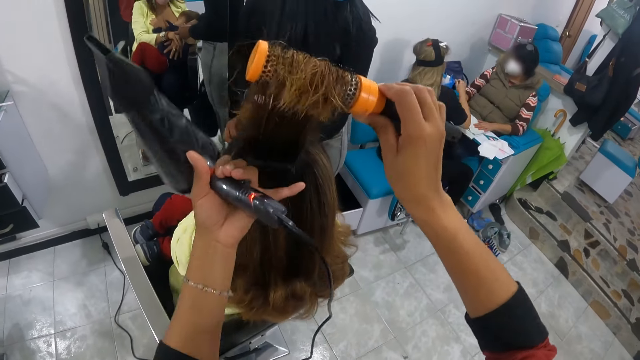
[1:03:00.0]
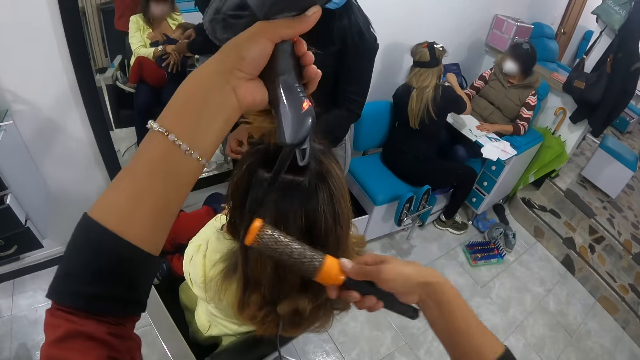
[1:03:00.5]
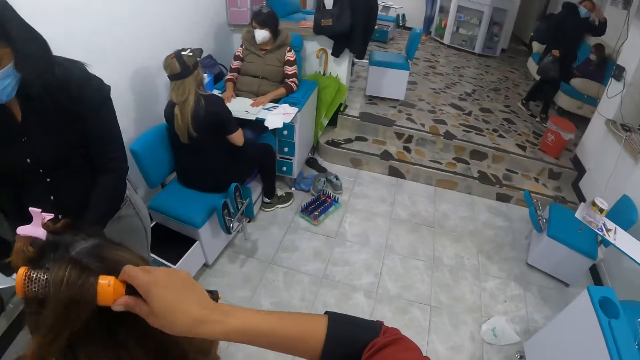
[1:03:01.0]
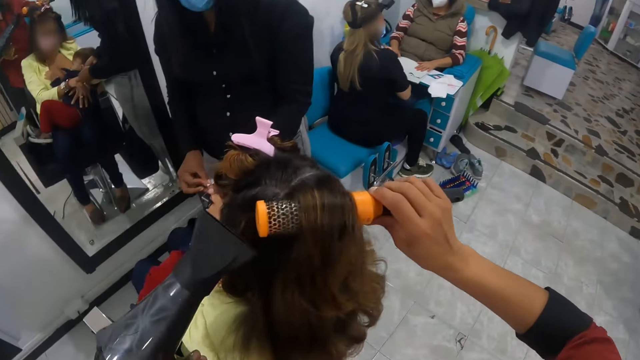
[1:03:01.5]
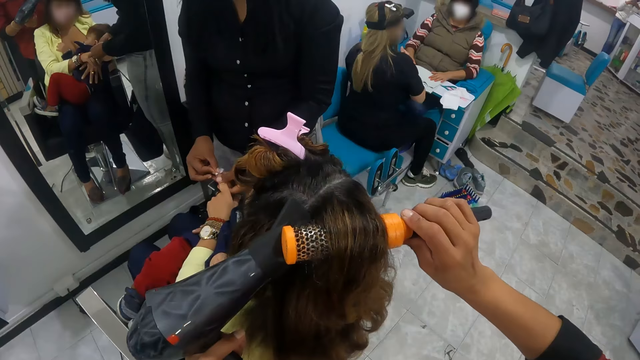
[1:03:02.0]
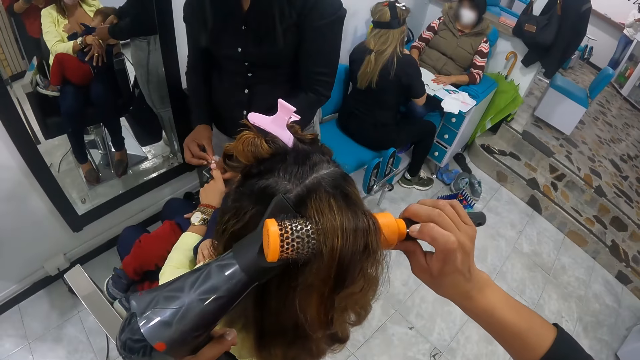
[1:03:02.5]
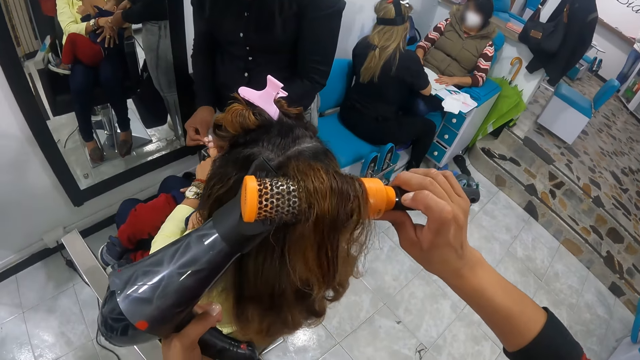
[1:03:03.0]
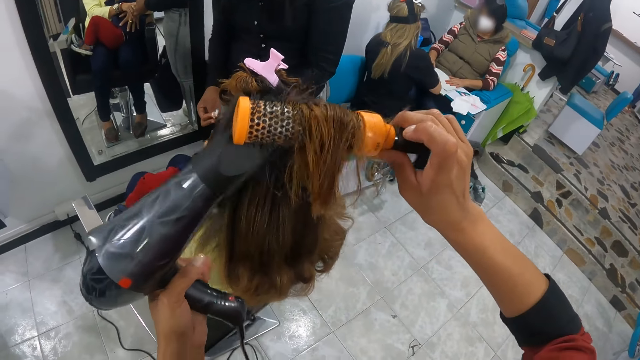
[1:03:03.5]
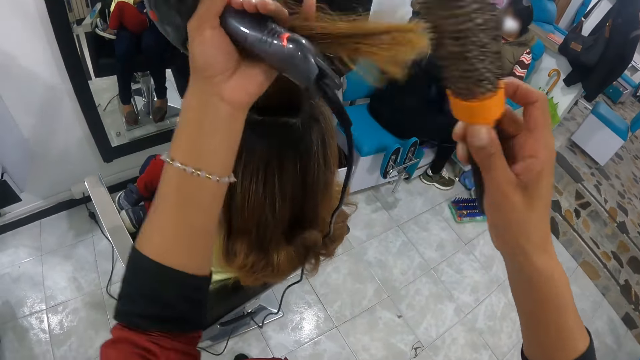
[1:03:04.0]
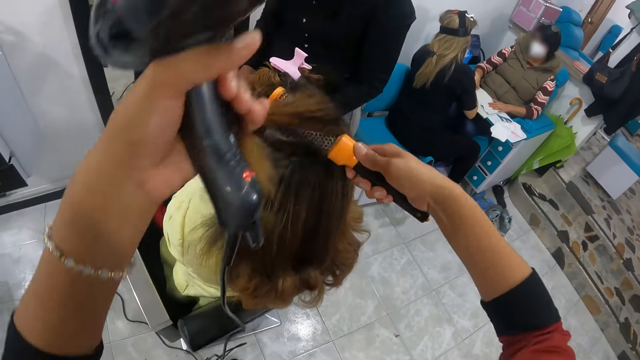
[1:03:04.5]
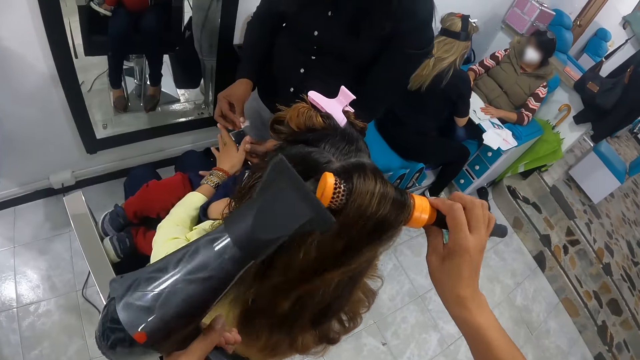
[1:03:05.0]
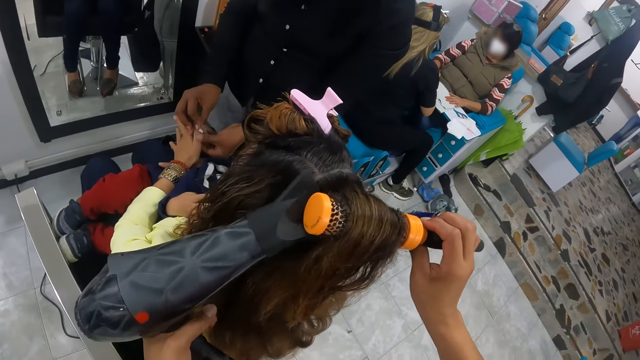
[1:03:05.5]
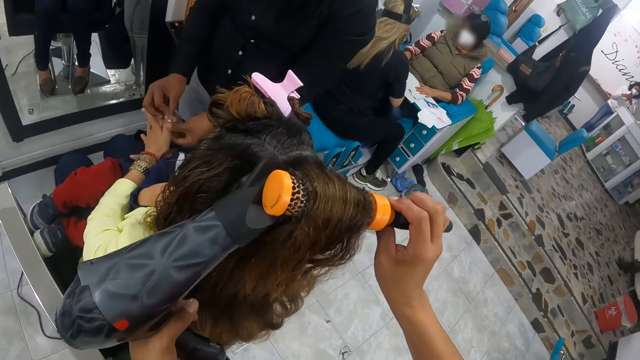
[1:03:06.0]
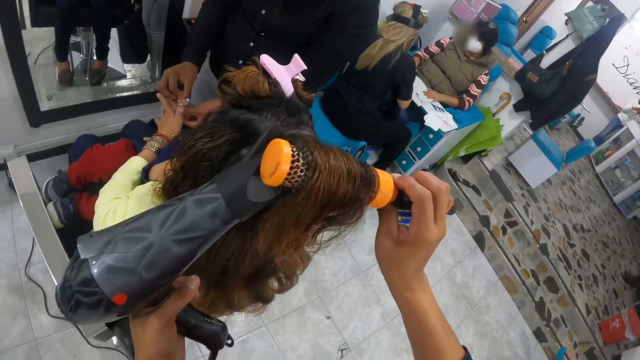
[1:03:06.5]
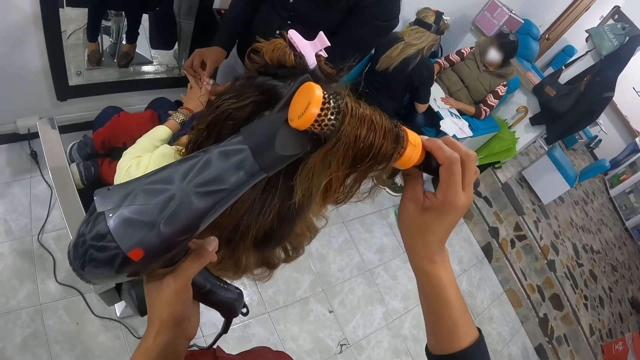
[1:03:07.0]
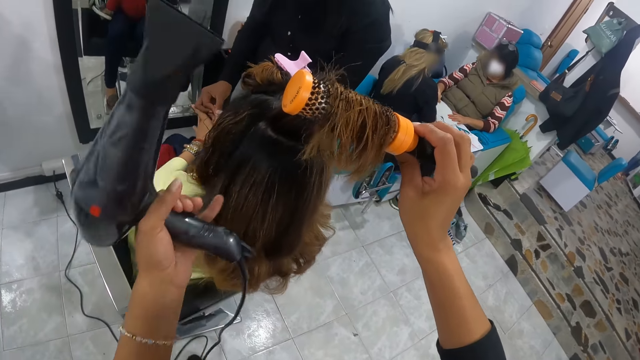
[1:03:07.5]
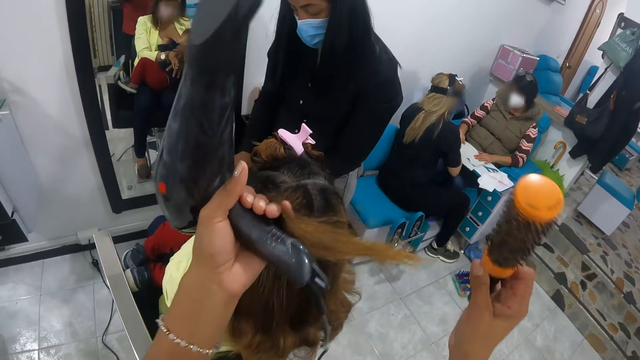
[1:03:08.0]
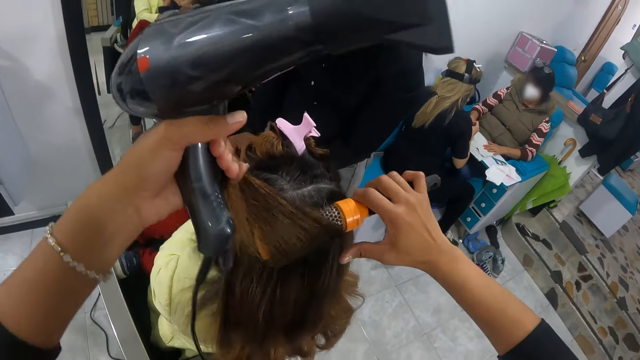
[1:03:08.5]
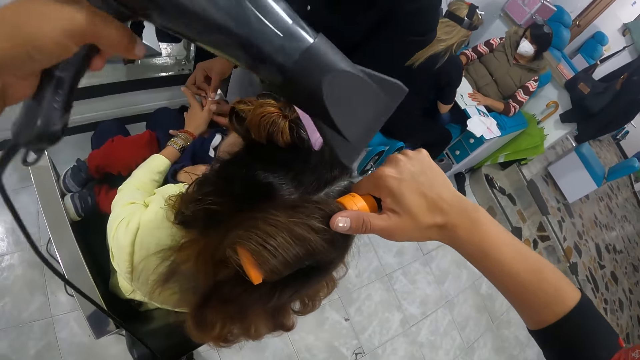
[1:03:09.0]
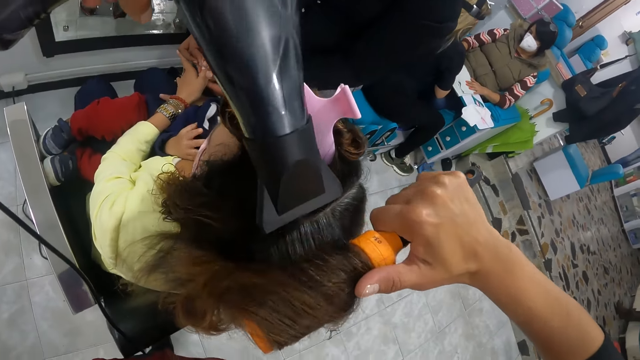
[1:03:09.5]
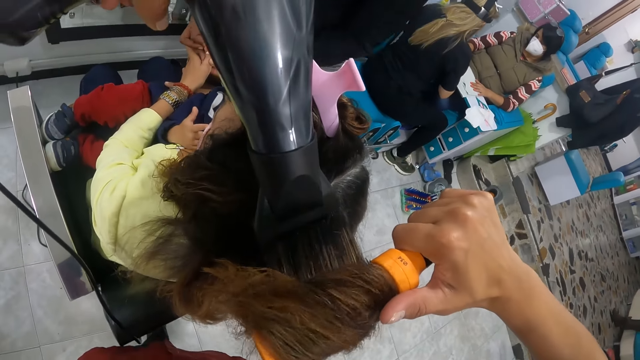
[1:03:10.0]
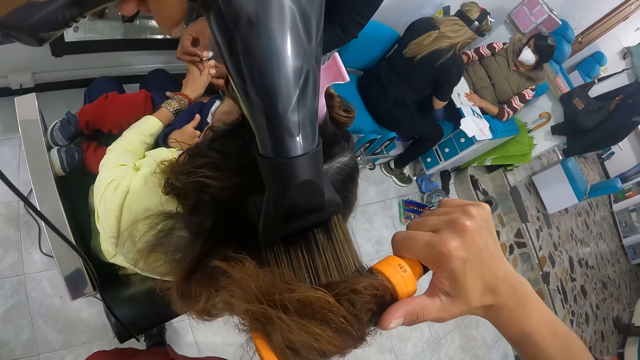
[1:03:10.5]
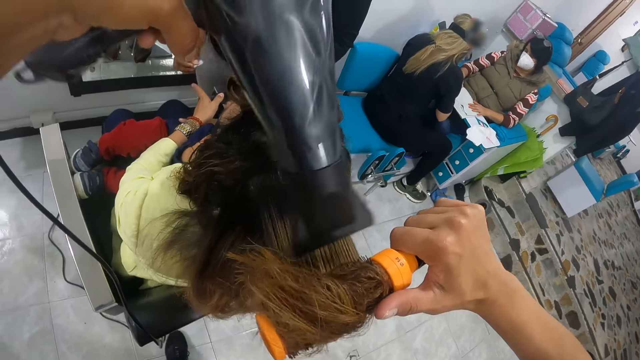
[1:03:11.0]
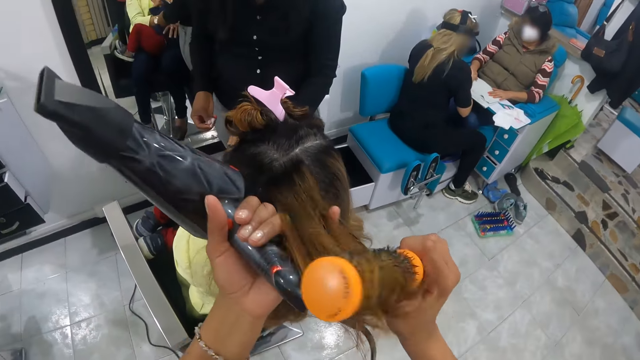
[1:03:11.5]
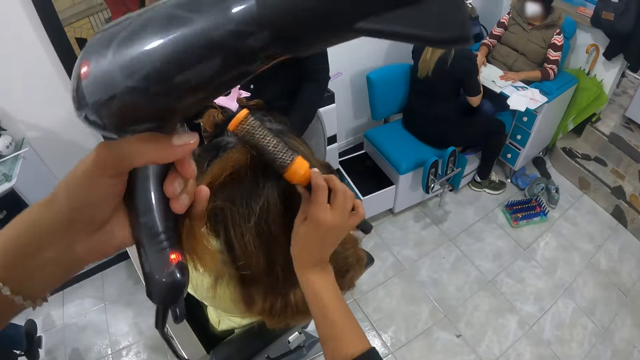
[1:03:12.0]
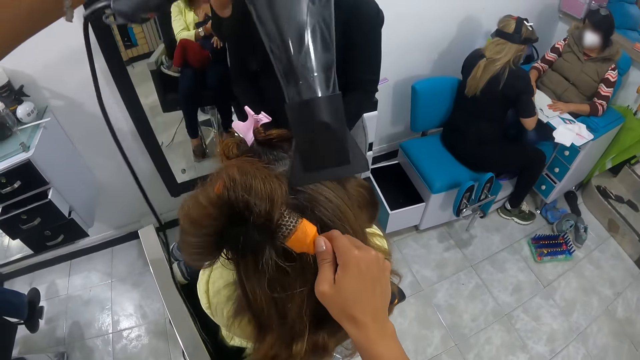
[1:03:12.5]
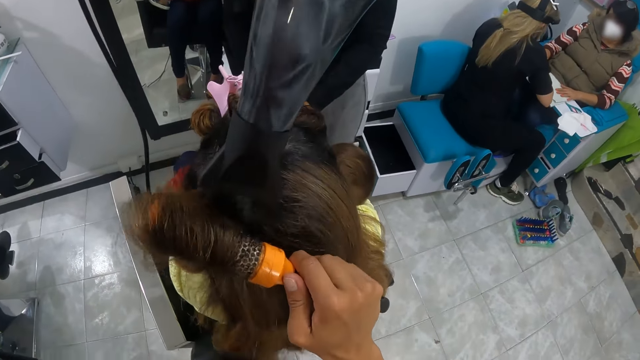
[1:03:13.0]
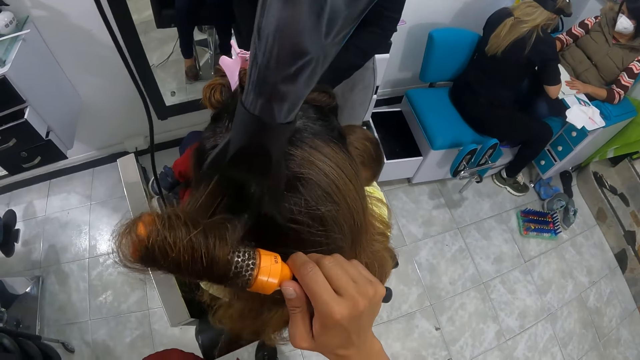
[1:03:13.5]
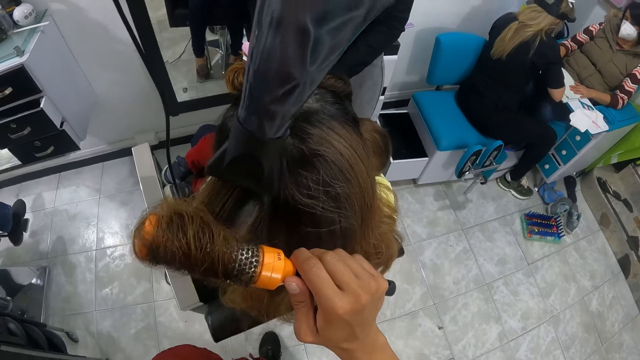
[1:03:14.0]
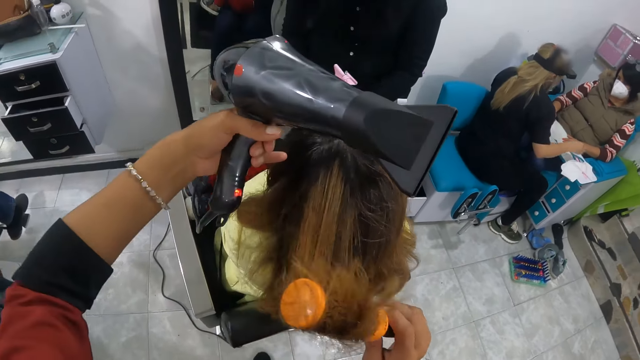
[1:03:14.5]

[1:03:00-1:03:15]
The camera wearer places the hair of the woman with her left hand on the brush in her right hand. She holds the hair. She dries the hair of the woman with the hair dryer in her left hand. She places the hair of the woman with her left hand on the brush in her right hand. She touches the hair. She dries the hair of the woman with the hair dryer in her left hand. She places the hair of the woman with her left hand on the brush in her right hand. She holds the hair. She dries the hair of the woman with the hair dryer in her left hand. She places the hair of the woman with her left hand on the brush in her right hand. She holds the hair. She dries the hair of the woman with the hair dryer in her left hand.

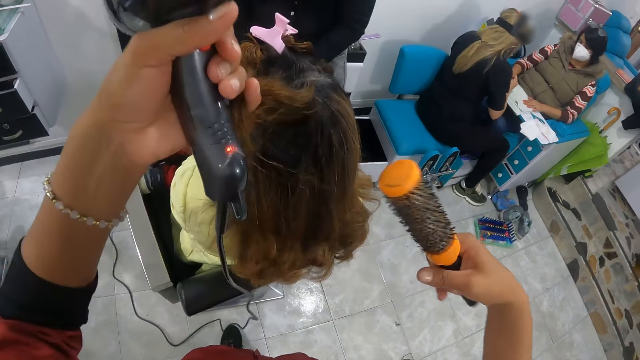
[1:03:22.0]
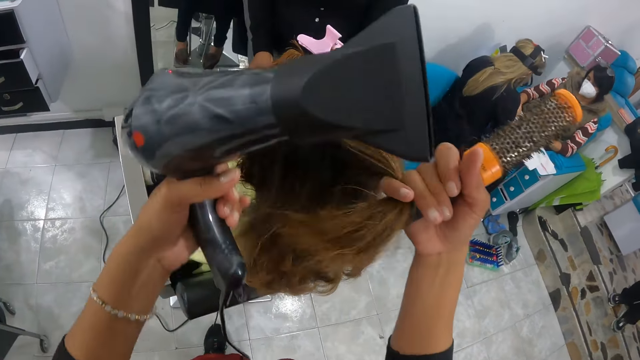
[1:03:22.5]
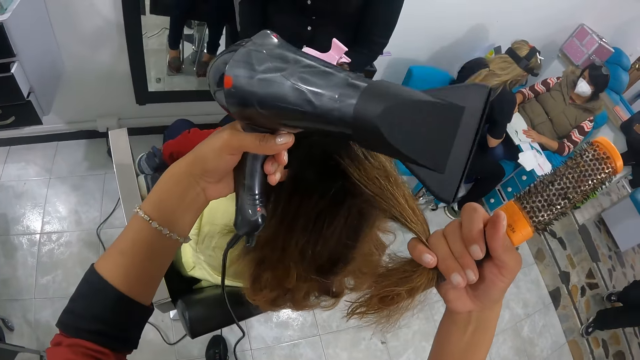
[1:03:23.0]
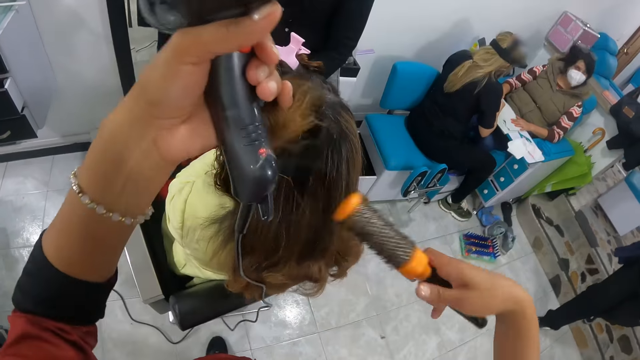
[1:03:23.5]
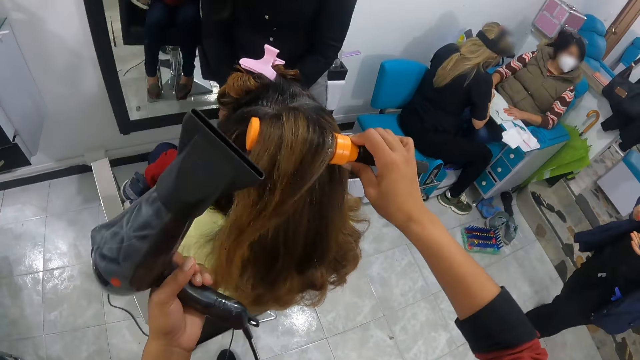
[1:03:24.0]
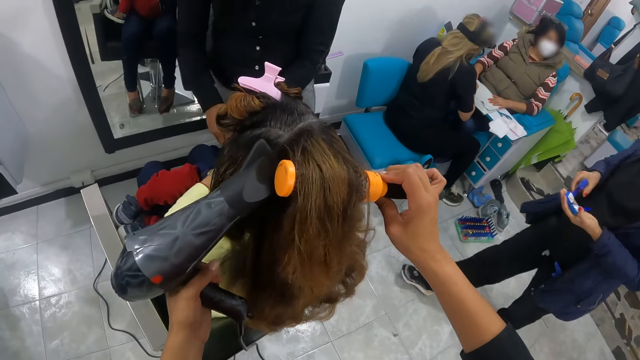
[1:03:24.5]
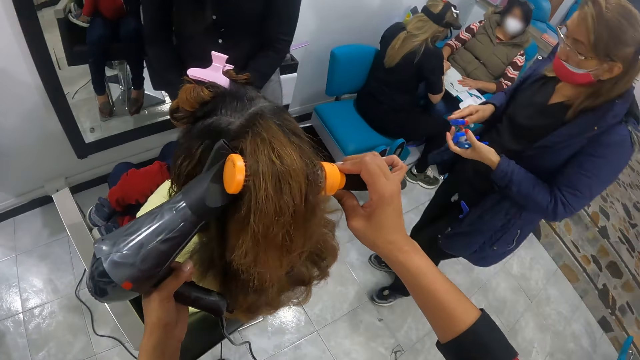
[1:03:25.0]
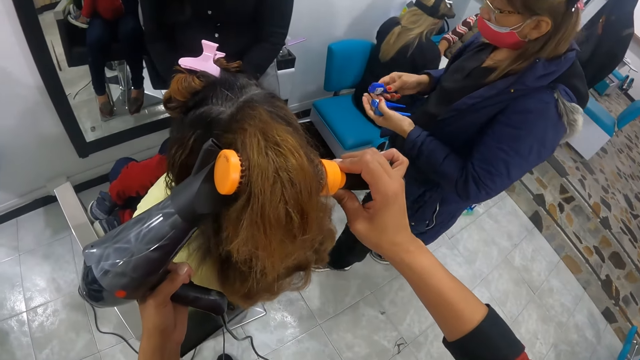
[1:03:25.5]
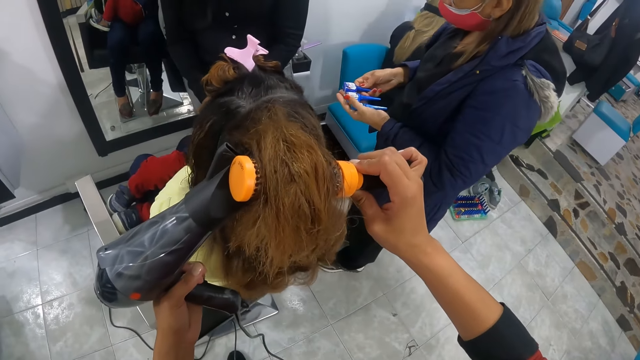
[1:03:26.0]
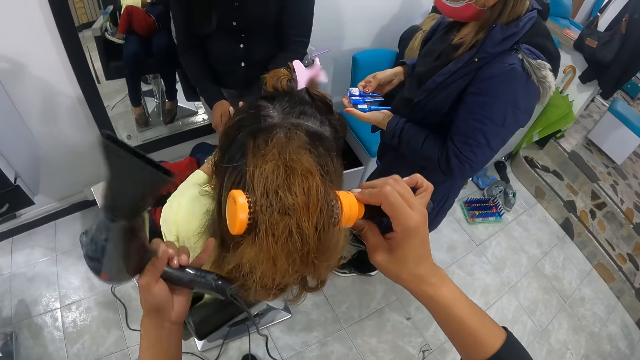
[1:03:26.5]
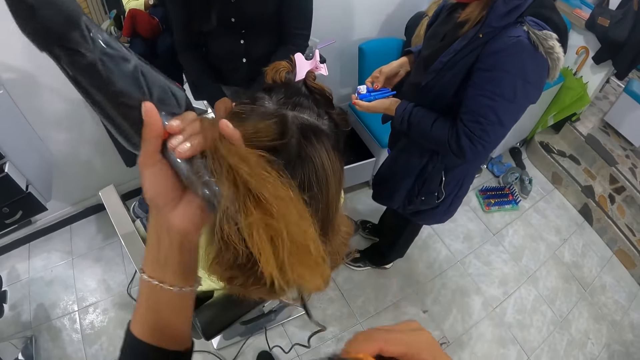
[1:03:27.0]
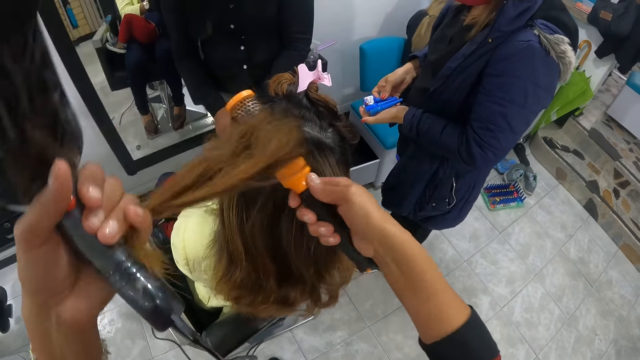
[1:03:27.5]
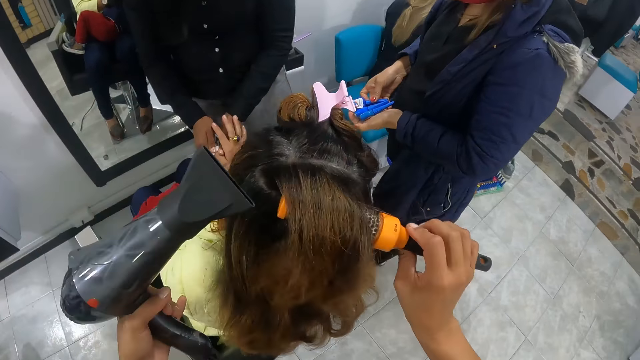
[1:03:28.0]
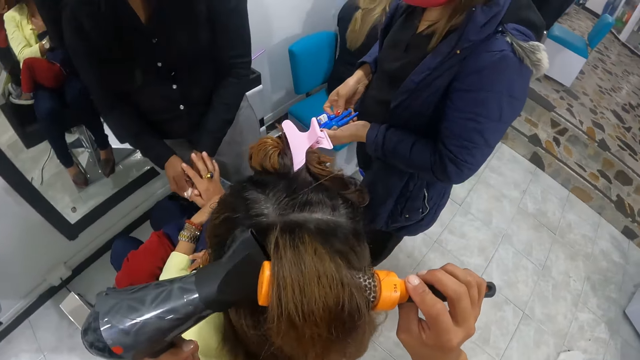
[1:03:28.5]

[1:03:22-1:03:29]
A woman walks around. Another woman talks with a third woman. The first woman looks at a nail smoother in the hand.
